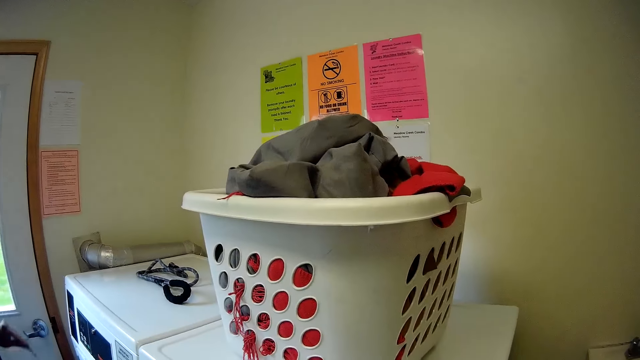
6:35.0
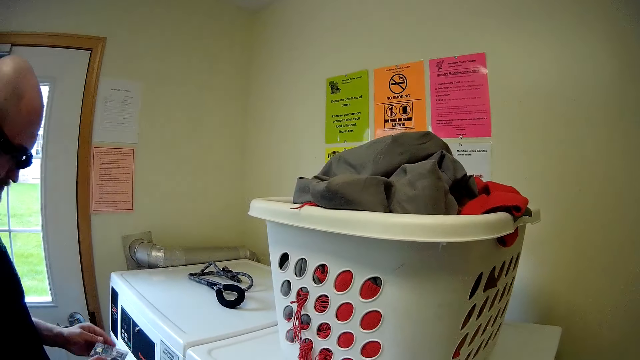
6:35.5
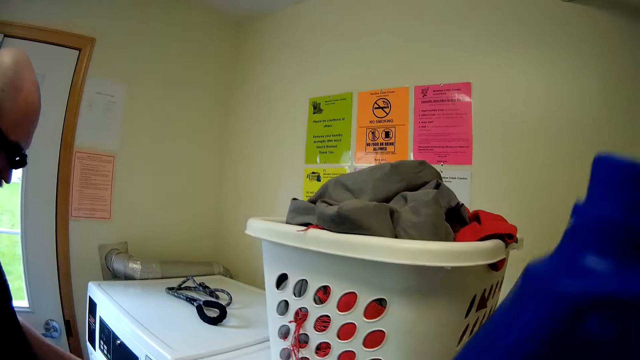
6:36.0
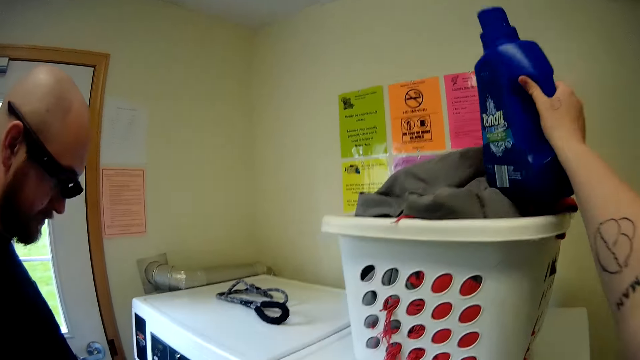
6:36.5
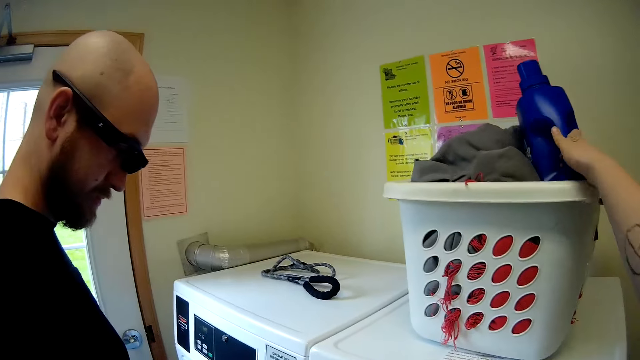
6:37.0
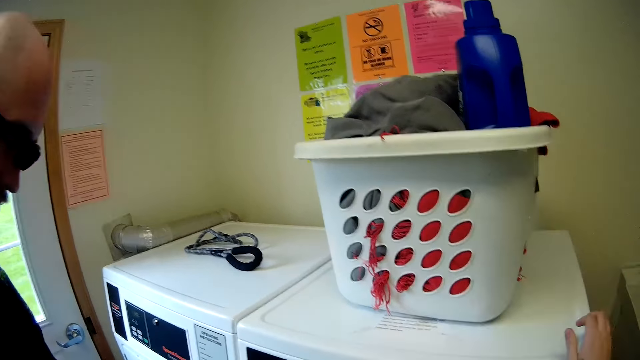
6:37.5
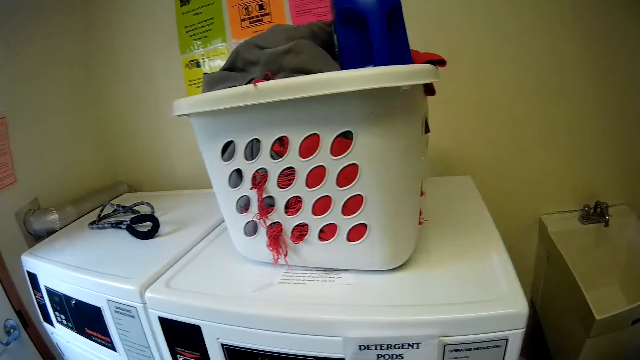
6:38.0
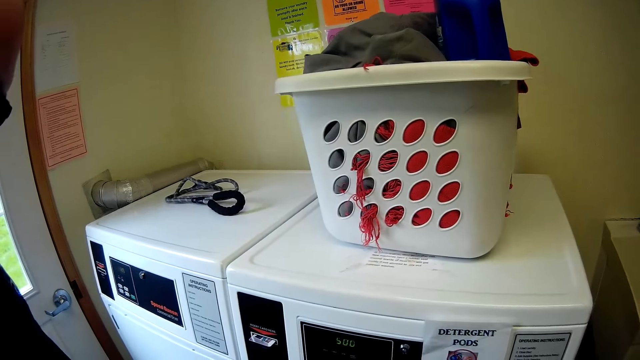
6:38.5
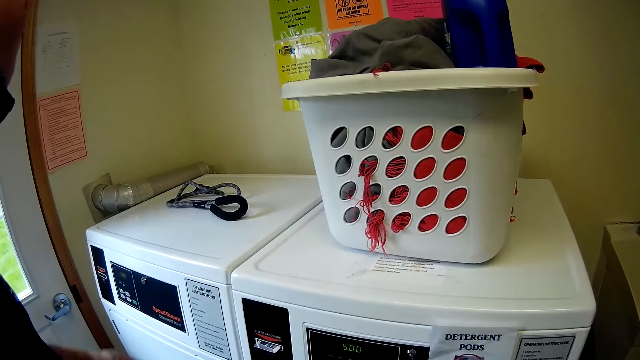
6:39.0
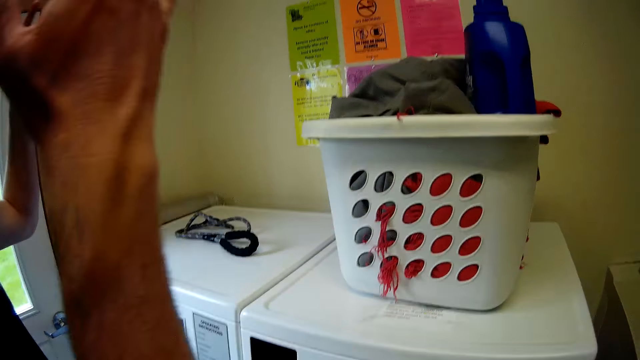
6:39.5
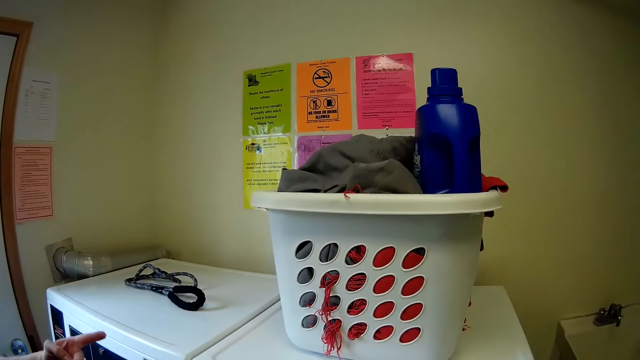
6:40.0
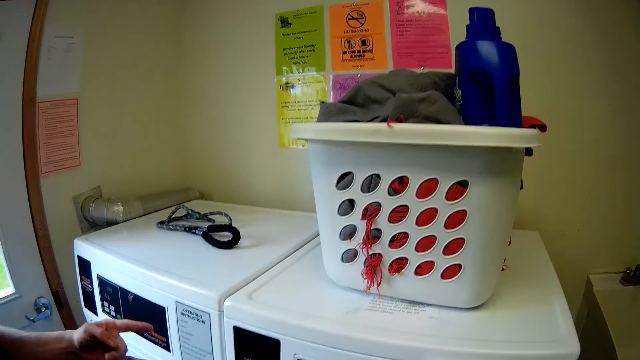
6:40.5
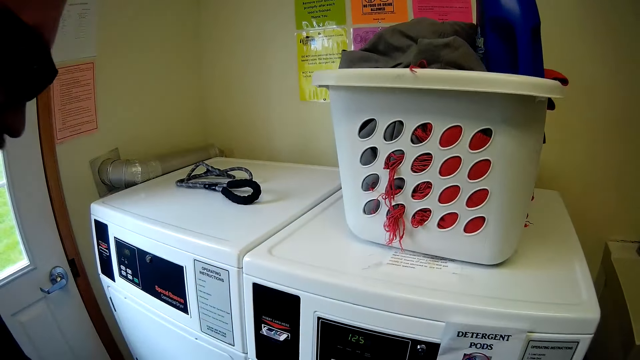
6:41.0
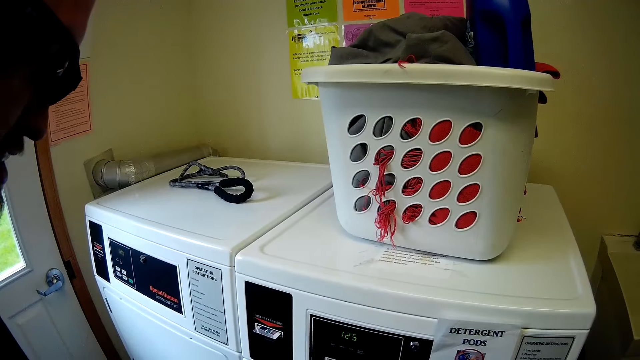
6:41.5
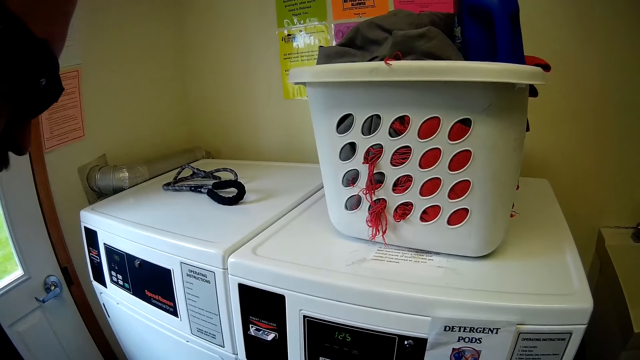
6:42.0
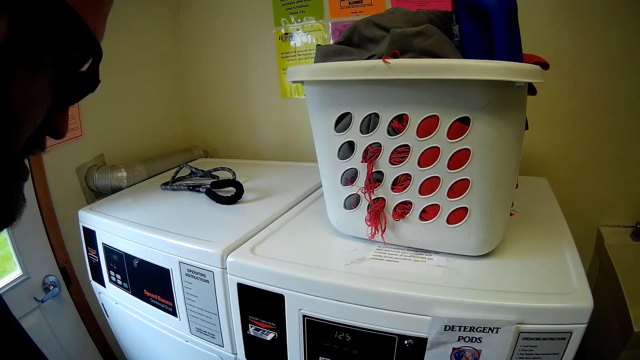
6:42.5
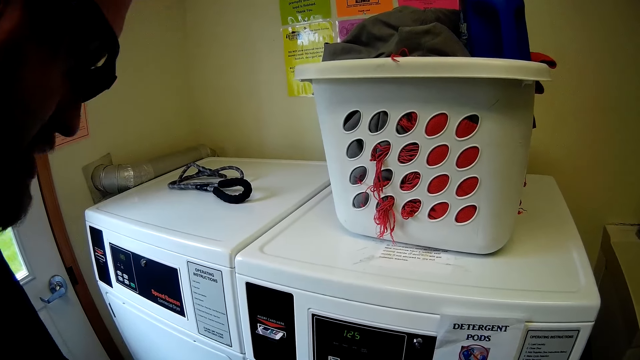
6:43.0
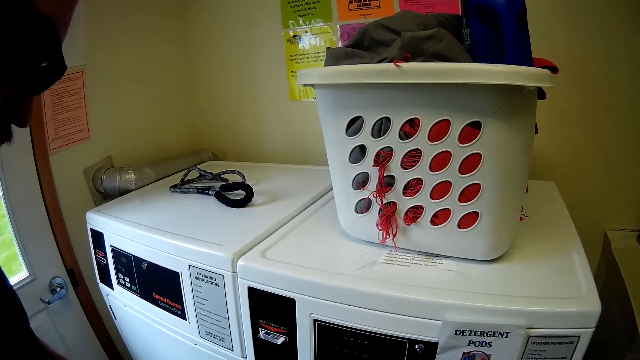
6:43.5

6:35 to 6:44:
The man holds a card in the hand. The camera wearer talks to the man. She drops the plastic keg inside the bucket of clothes on the washing machine with her right hand. The man puts the plastic jerrycan in the laundry basket. The camera wearer talks to the man. The man talks to the camera wearer. The camera wearer talks to the man.

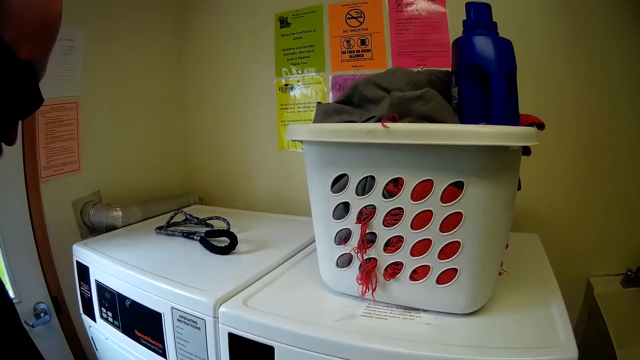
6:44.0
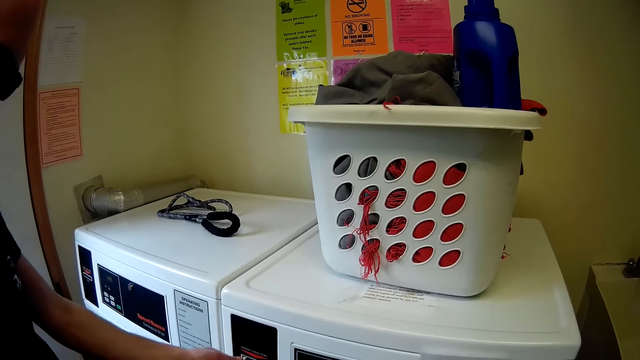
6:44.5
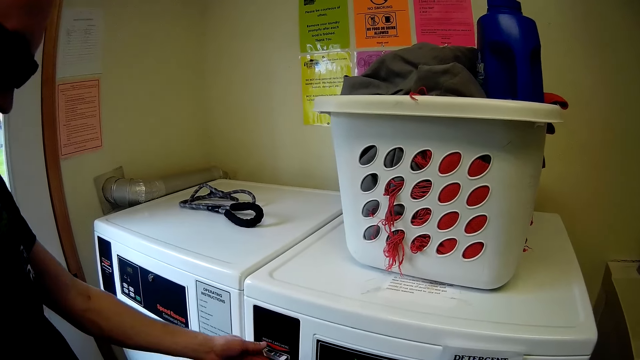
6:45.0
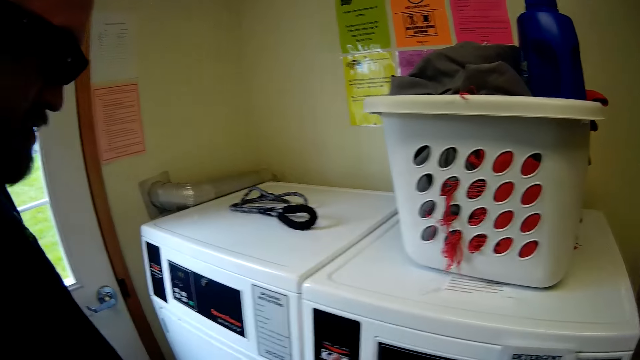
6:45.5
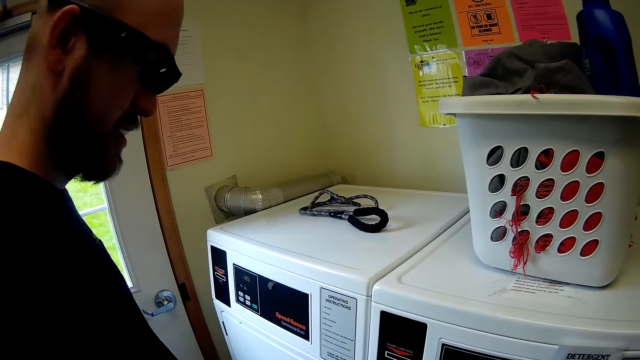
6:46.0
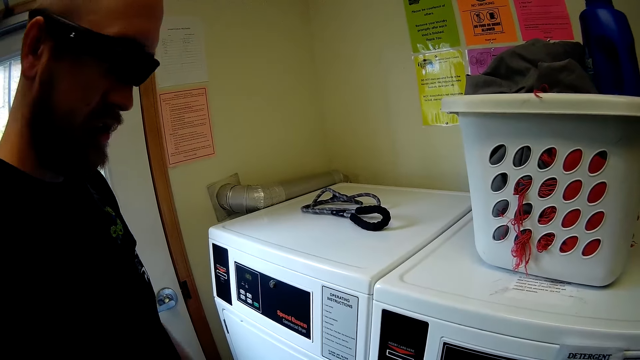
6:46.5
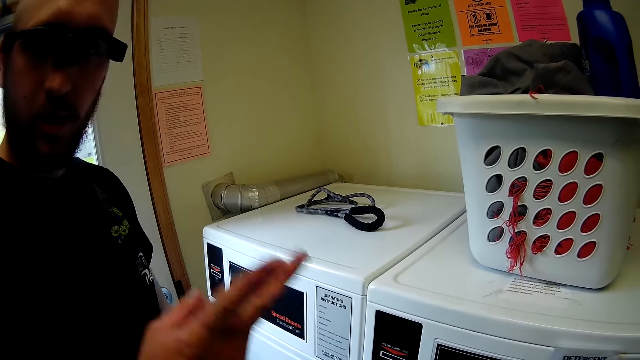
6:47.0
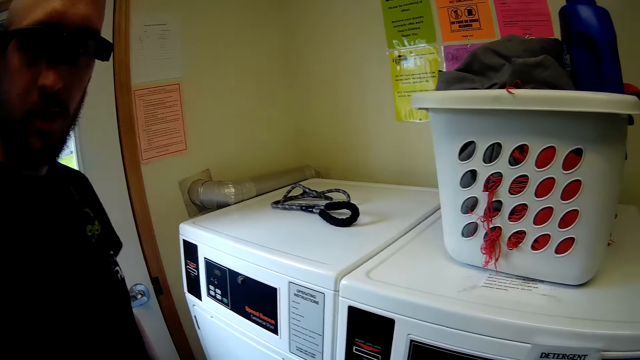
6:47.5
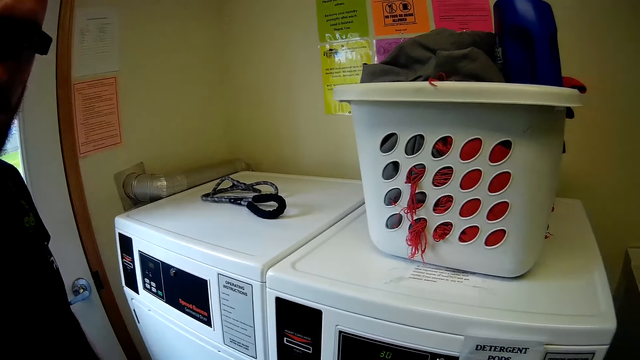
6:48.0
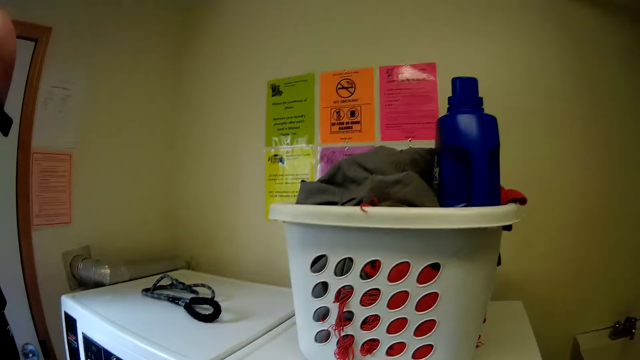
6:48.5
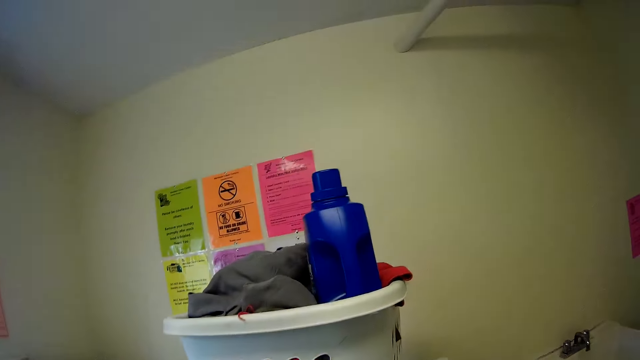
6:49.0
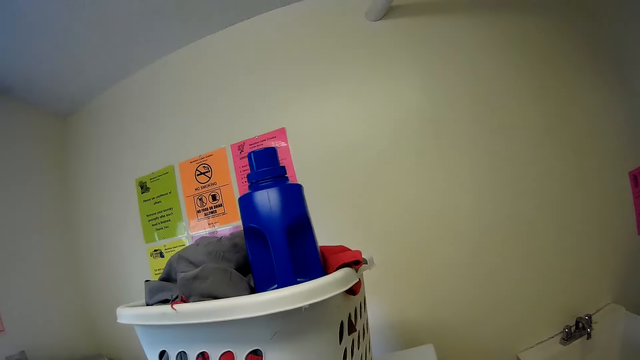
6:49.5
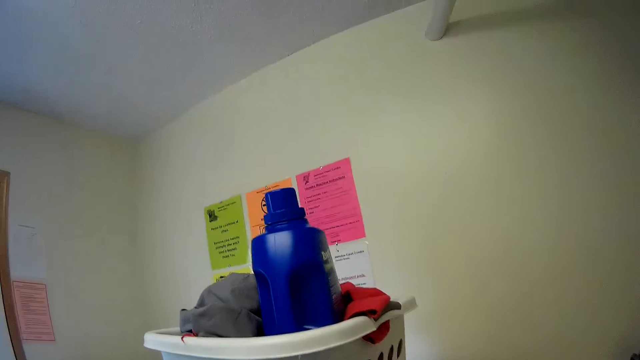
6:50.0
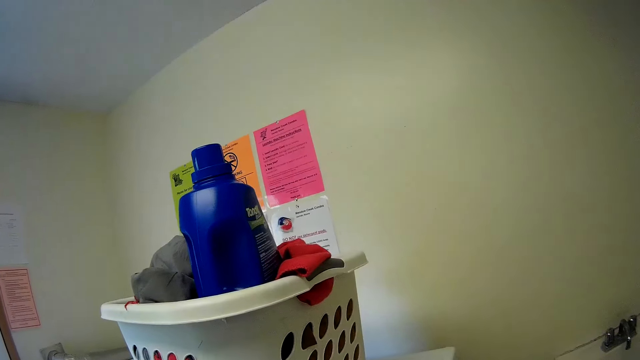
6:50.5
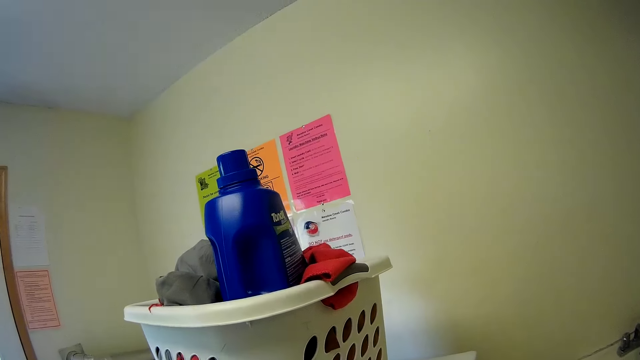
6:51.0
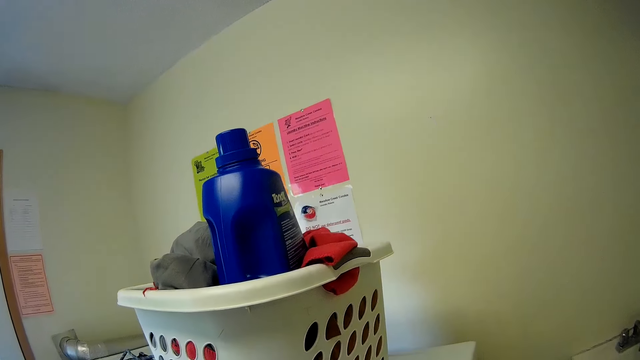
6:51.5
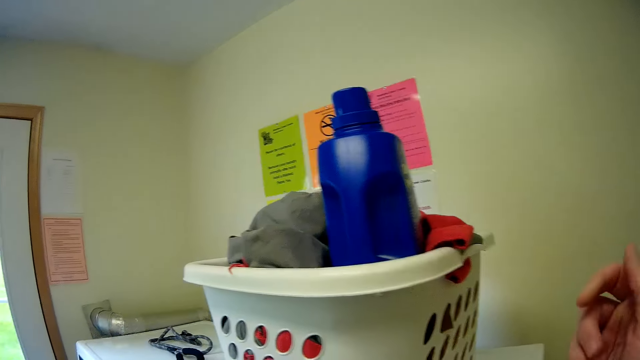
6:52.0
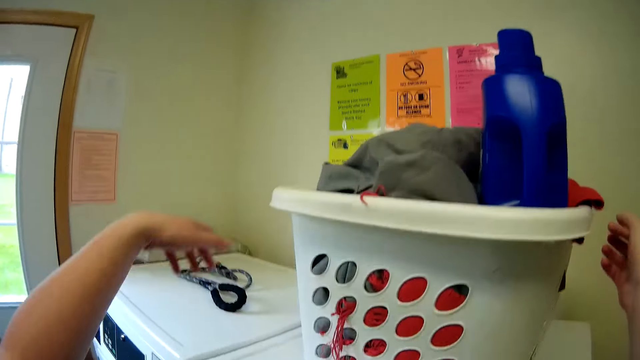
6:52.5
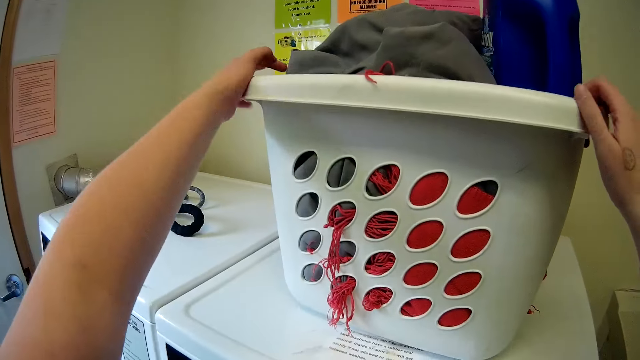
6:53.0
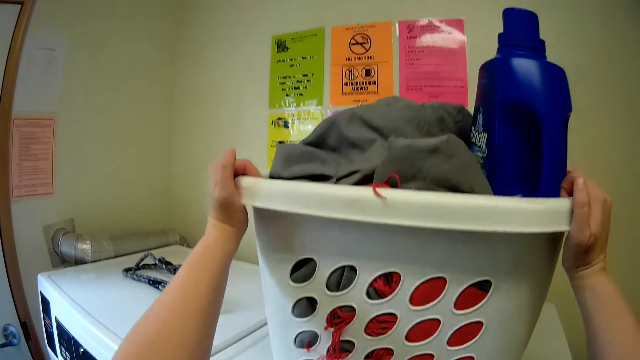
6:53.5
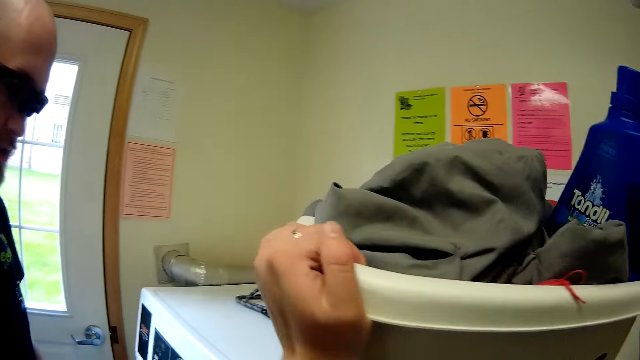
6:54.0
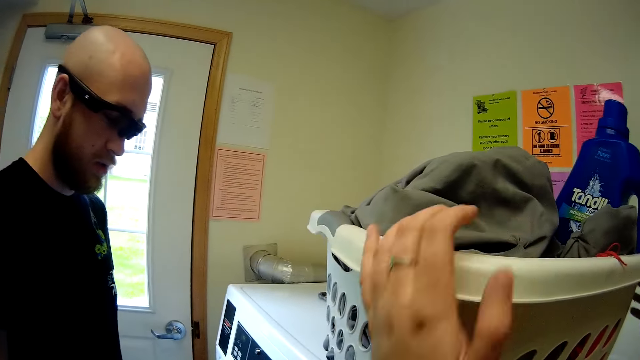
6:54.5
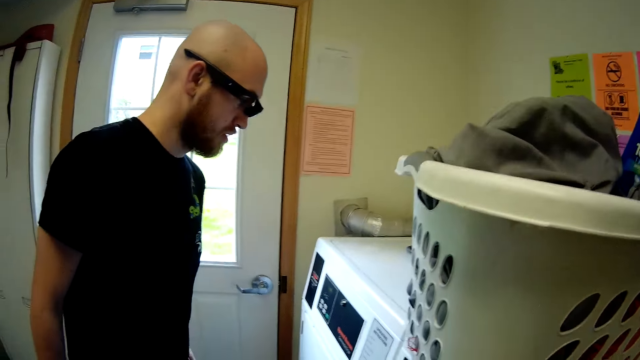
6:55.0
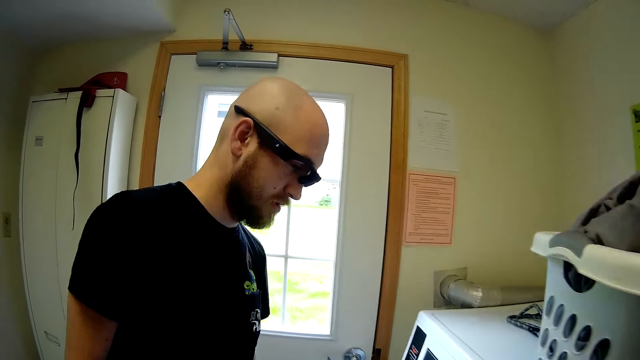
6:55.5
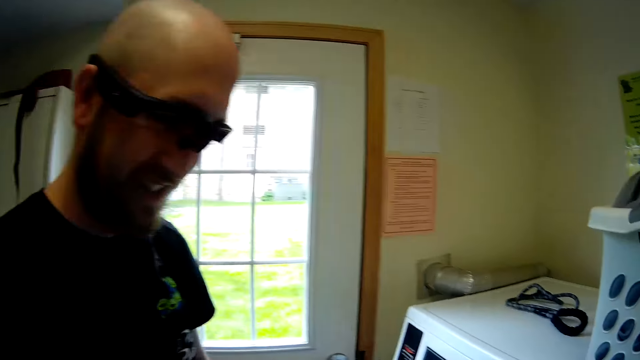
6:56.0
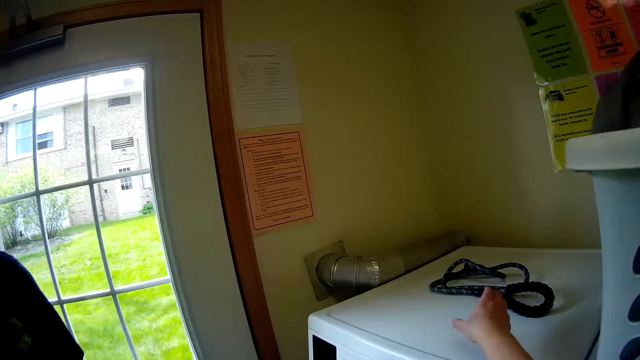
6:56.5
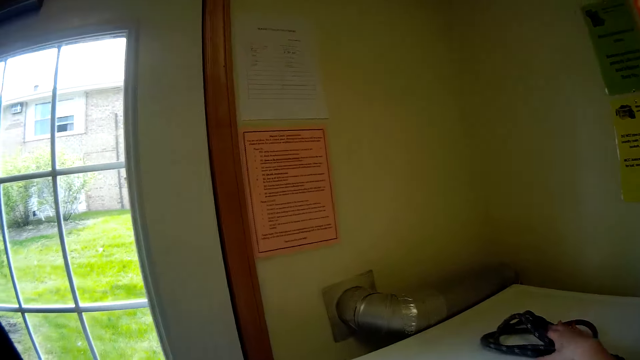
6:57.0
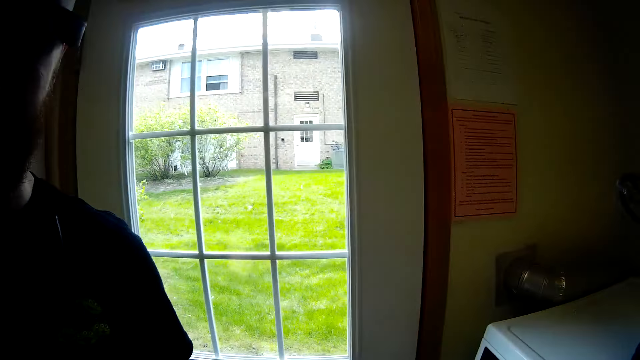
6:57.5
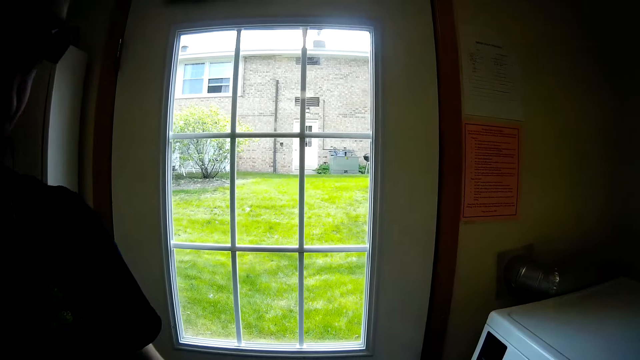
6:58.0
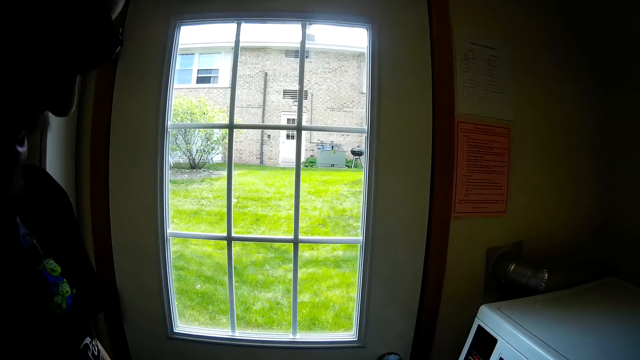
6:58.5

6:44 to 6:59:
The man operates the washing machine with his left hand. The man touches the card in the washing machine. The camera wearer converses with the man. The man talks to the camera wearer. The camera wearer looks around and talks to the man. The man talks to the camera wearer. The camera wearer talks to the man and looks around. She touches the plastic laundry basket, talks to the man, and adjusts the bucket on the washing machine with both hands. She talks to the man. The man talks to the camera wearer. The camera wearer picks the belt on the washing machine with her right hand. She talks to the man.
